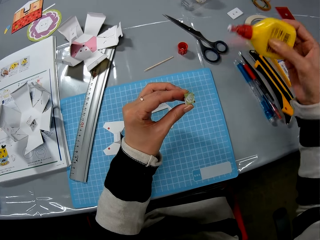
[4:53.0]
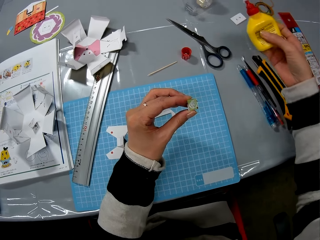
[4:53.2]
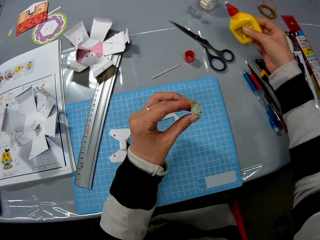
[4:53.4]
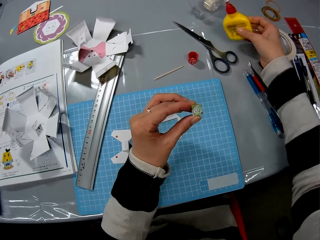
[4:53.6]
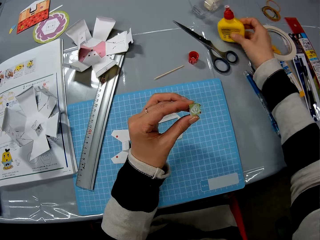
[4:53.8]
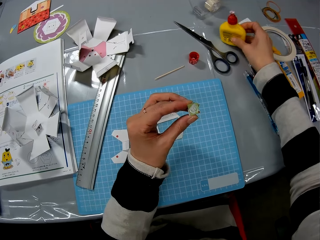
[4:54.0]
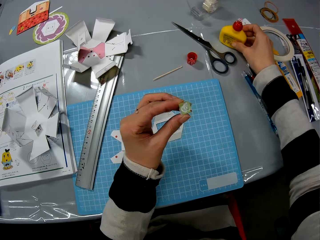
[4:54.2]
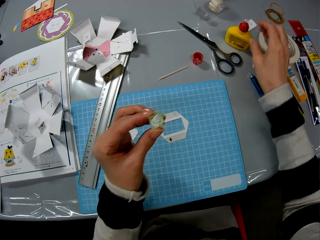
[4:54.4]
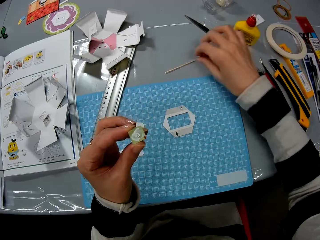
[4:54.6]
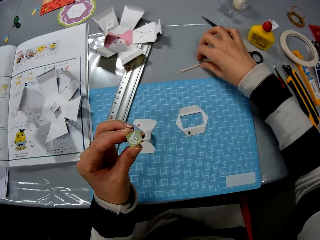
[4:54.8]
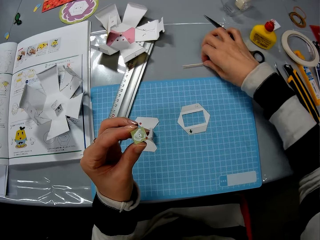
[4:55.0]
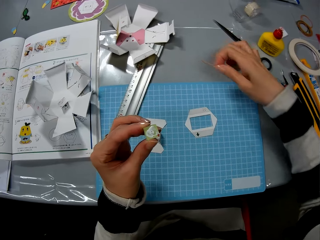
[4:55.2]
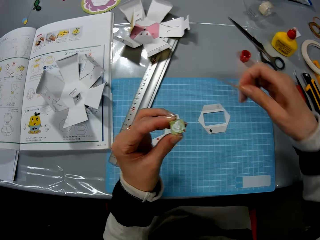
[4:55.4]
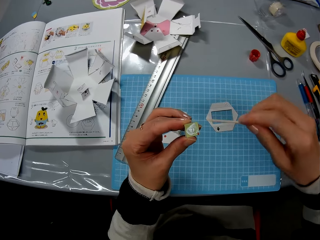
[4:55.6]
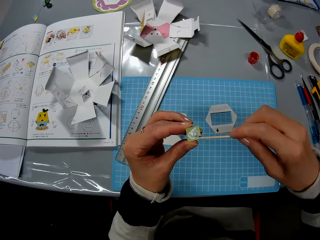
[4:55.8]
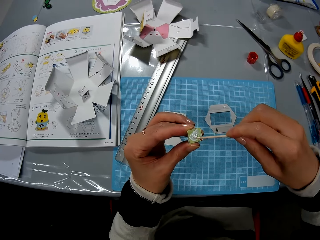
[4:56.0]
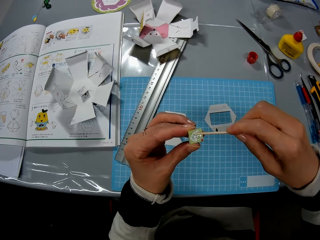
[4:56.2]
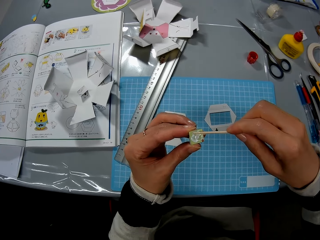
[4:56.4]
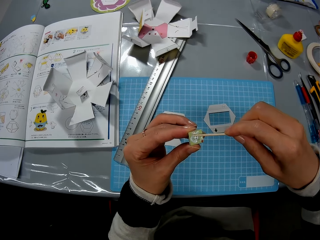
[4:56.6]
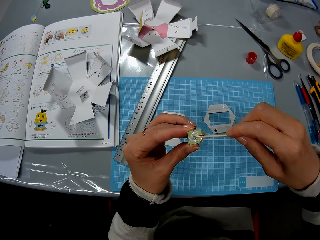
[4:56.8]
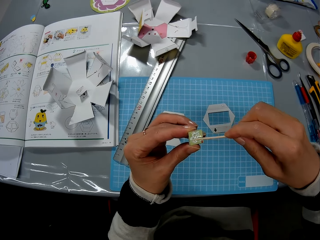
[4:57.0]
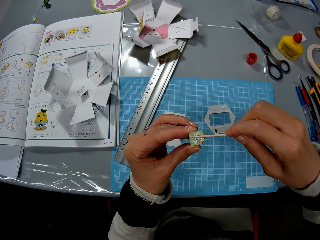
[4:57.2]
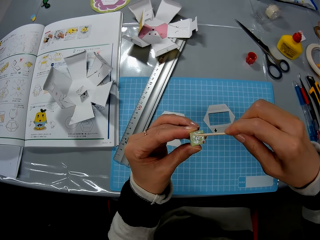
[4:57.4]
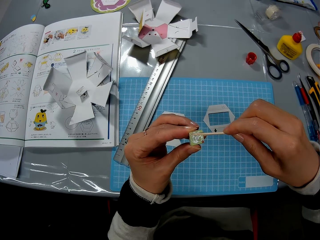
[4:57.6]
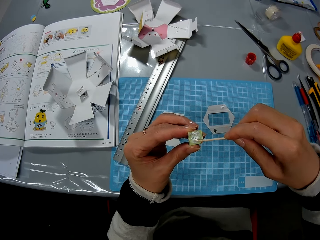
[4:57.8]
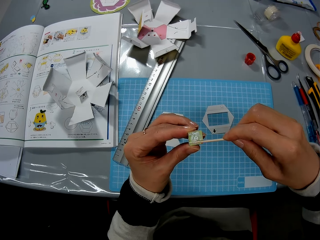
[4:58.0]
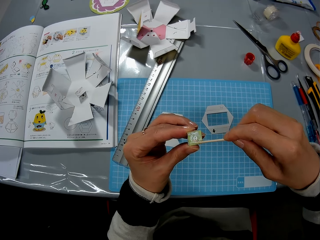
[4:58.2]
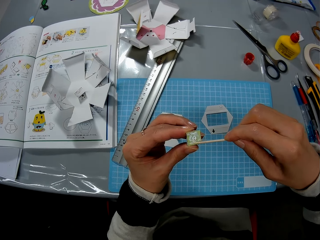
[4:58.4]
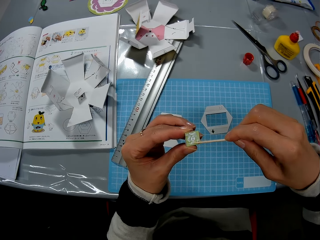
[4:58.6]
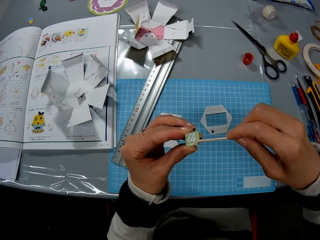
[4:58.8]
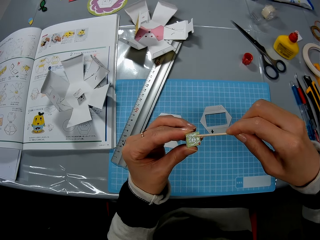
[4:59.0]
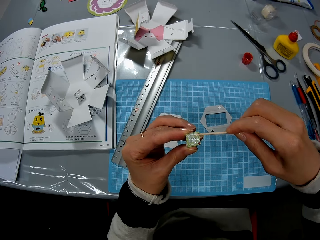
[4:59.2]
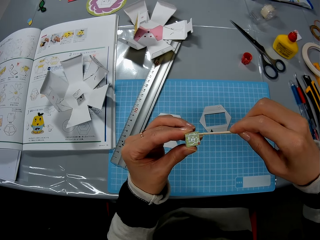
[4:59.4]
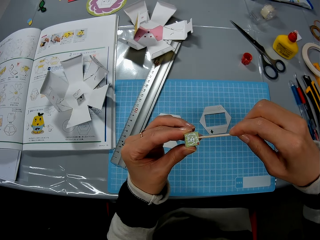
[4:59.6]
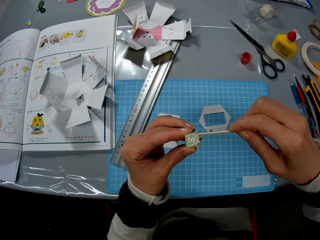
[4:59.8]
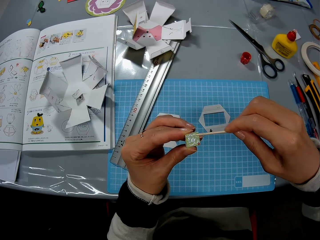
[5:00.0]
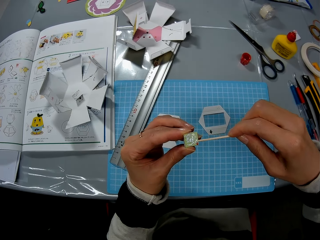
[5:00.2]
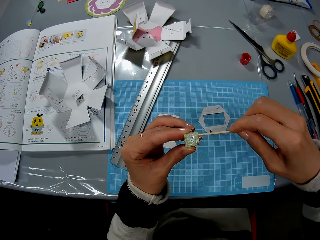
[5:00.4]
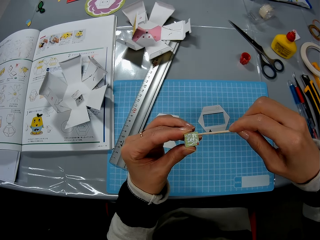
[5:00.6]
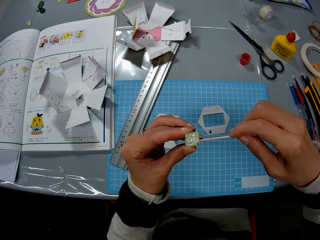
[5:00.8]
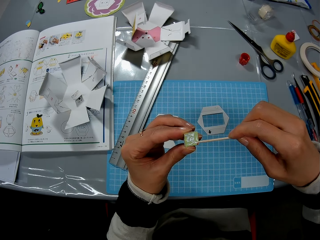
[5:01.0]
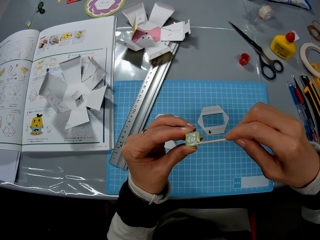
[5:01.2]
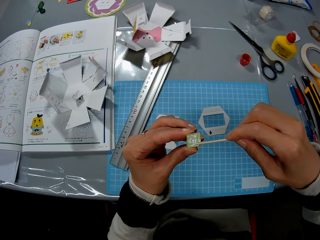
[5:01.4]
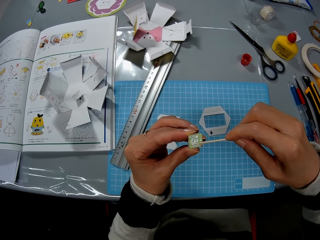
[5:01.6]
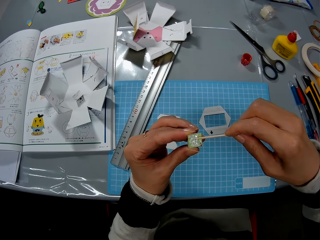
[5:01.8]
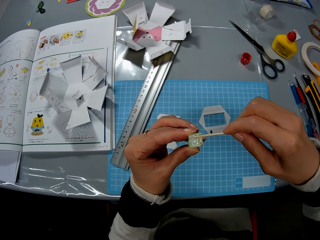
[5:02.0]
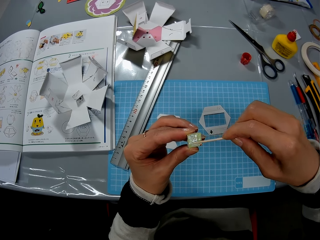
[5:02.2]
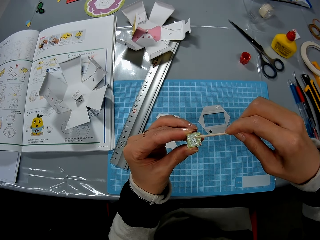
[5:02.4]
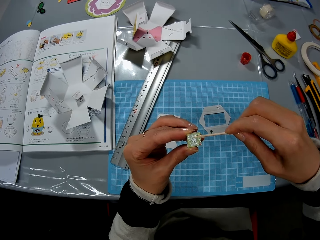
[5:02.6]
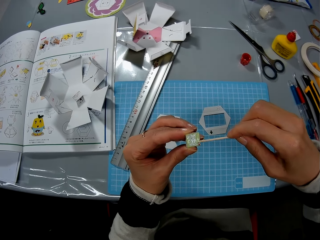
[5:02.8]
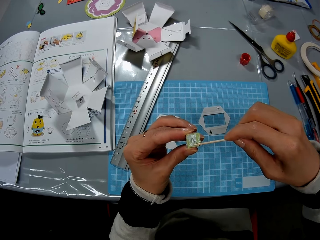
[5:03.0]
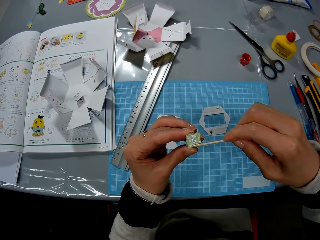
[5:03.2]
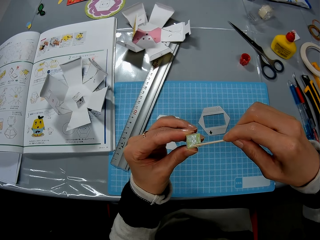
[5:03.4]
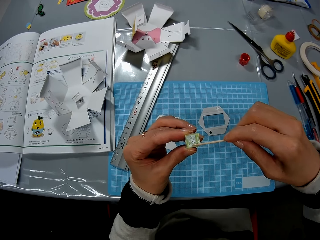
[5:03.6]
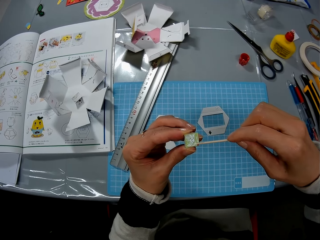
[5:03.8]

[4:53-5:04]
The camera wearer puts the super glue on the table. They pick the wood craft stick from the table. They use the stick to spread the glue on the paper.

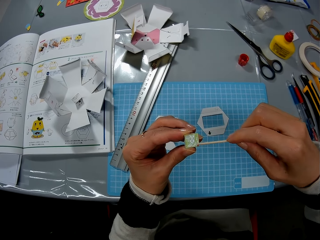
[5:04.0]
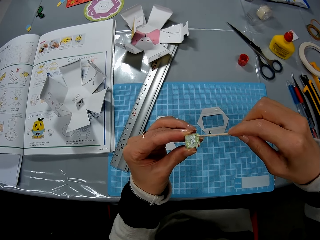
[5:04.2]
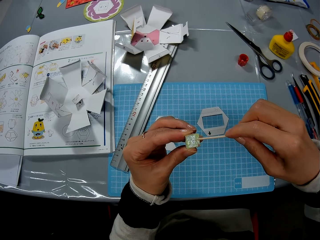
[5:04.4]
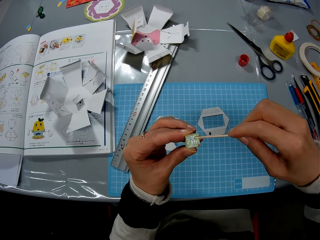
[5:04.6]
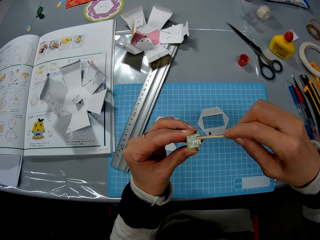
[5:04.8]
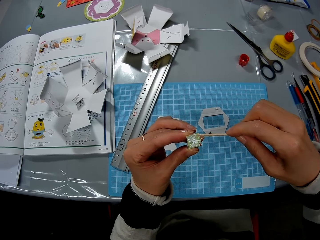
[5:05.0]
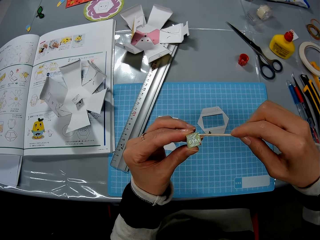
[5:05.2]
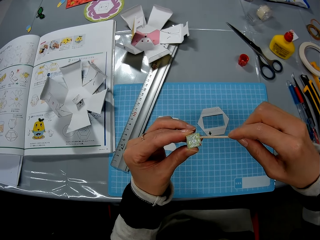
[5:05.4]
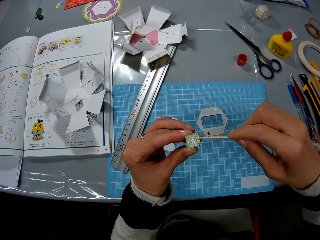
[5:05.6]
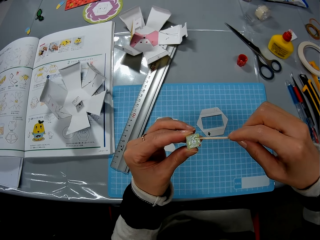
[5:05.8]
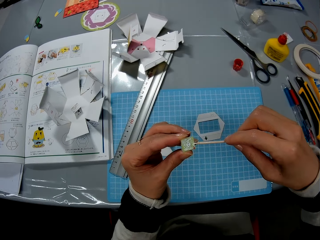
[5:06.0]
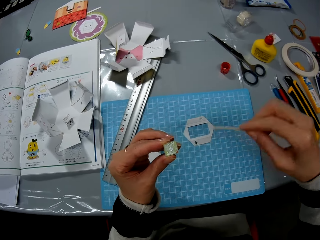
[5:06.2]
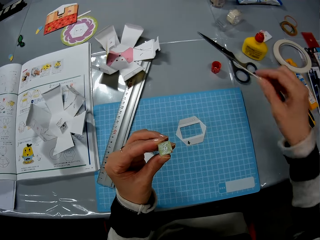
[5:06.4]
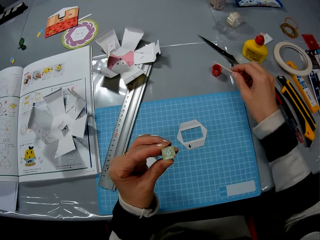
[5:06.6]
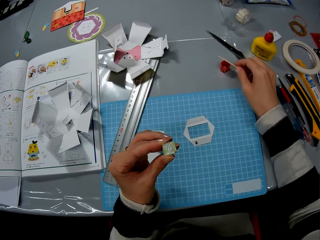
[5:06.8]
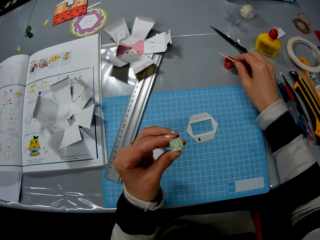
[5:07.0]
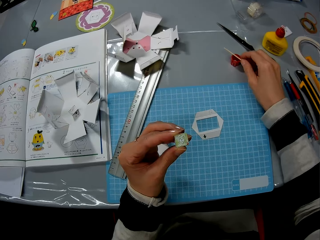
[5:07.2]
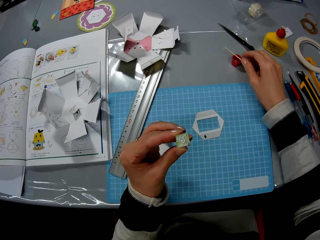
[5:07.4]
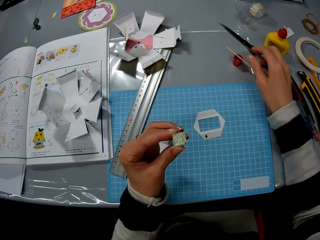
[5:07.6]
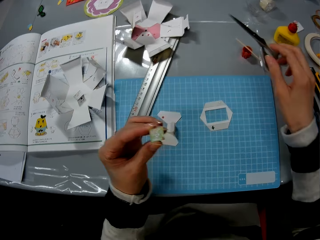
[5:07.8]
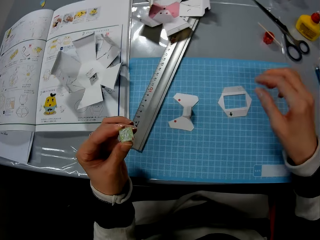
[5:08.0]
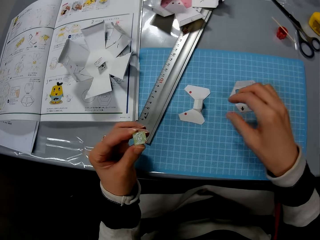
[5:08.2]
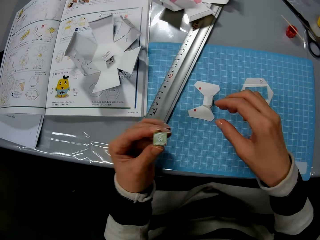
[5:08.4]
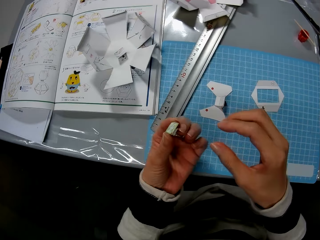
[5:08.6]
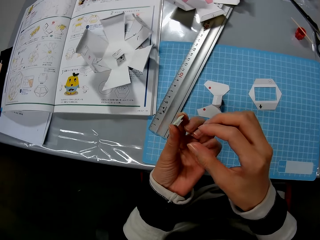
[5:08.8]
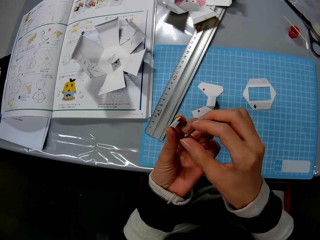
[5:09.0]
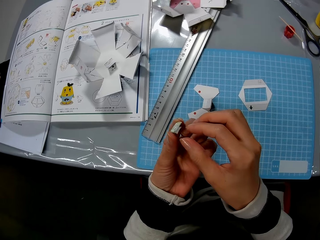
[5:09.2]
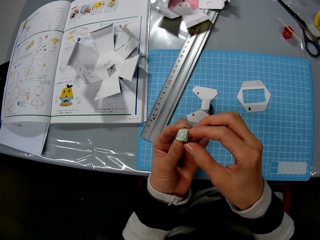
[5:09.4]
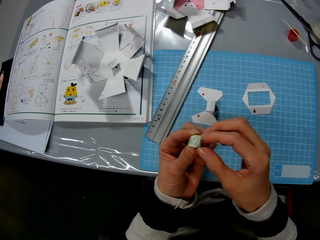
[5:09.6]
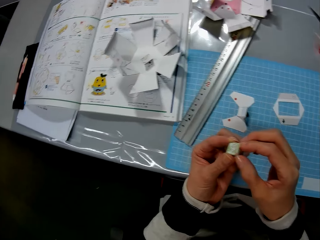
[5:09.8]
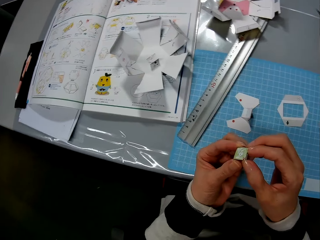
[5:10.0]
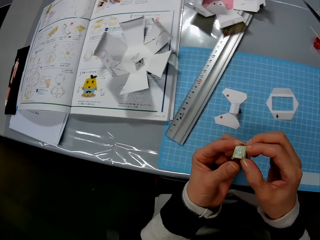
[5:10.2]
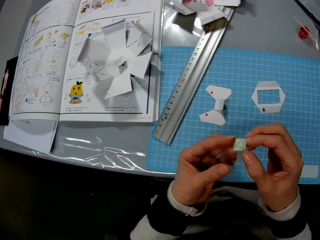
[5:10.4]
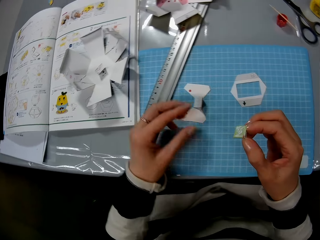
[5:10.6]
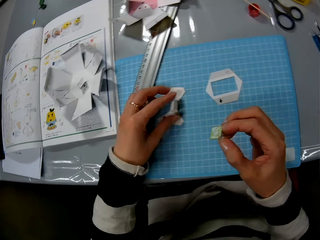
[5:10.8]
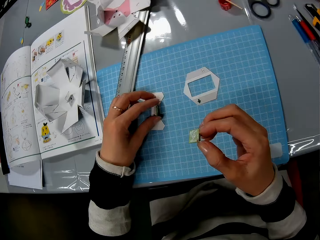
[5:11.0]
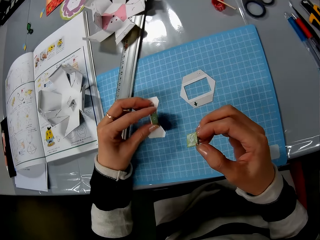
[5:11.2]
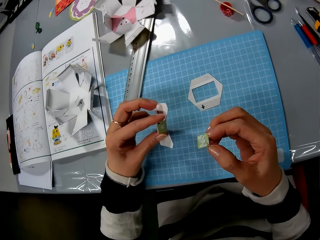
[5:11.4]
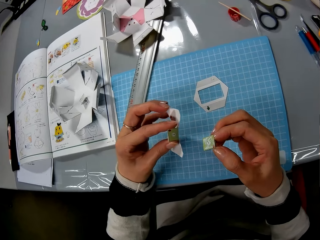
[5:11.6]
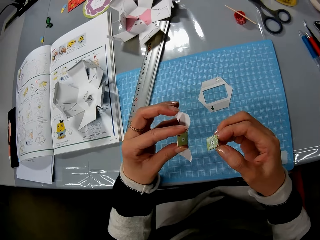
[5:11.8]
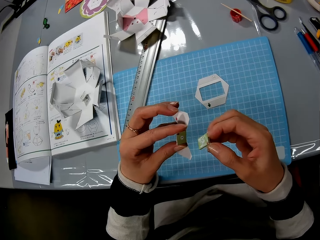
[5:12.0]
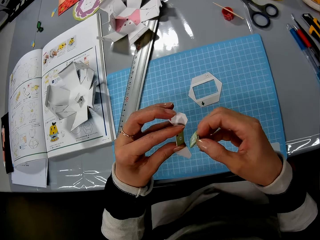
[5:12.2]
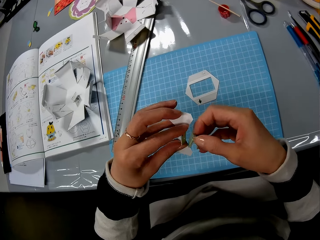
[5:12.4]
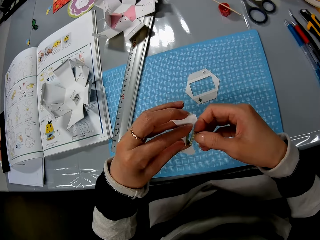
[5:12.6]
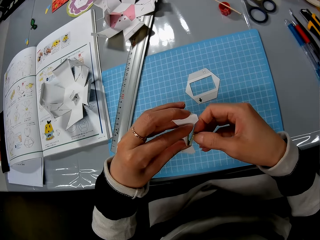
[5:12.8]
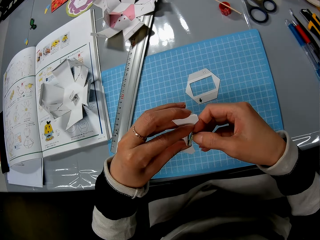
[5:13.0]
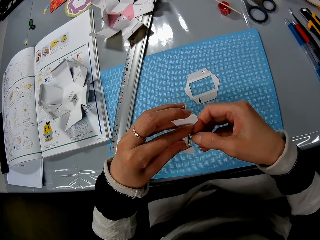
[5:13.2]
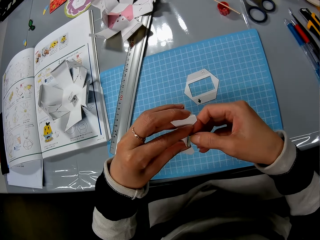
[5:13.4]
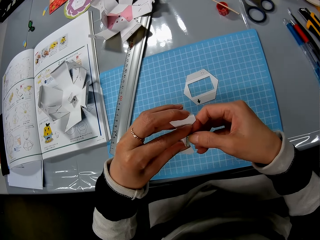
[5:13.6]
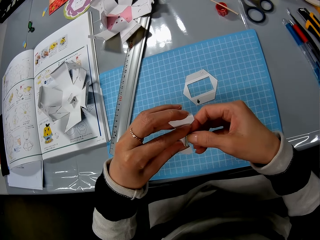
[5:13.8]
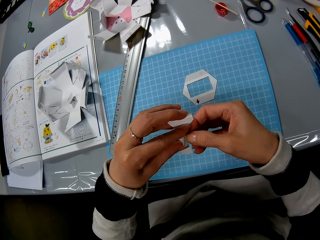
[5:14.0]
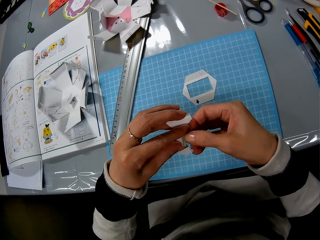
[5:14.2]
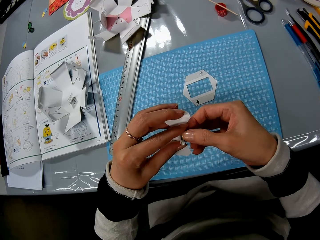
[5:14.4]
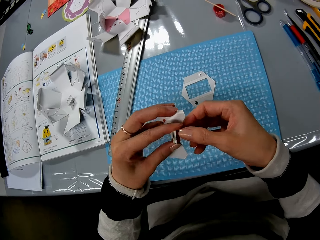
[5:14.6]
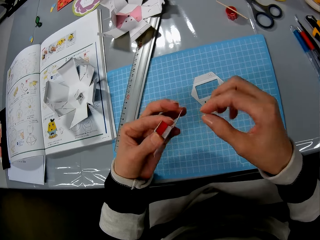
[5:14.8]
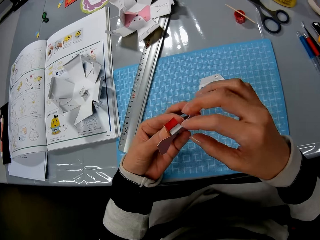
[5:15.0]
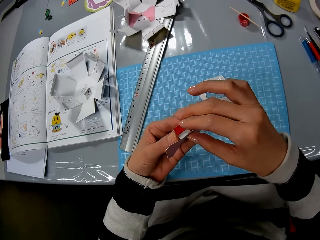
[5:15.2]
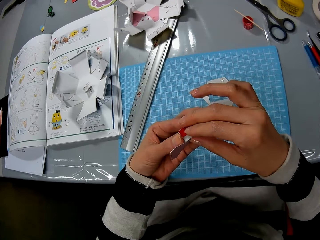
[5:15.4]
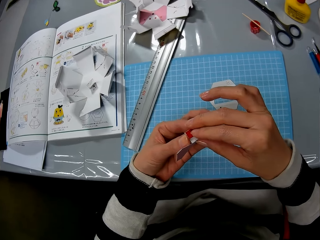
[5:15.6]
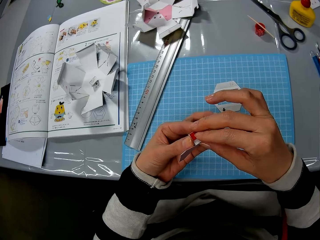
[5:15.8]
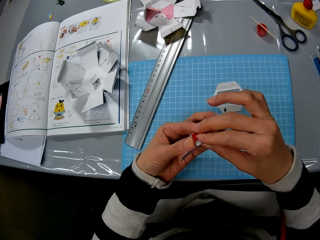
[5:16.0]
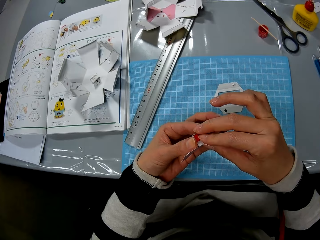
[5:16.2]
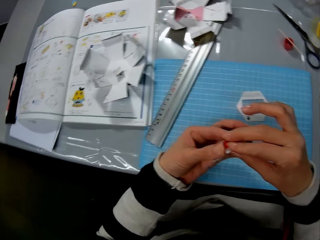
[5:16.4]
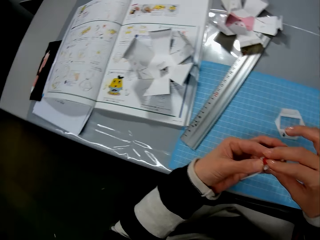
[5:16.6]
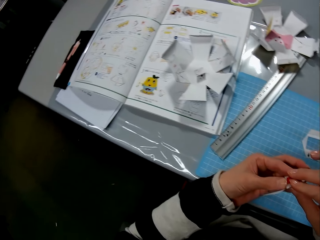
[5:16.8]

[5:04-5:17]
The camera wearer puts the wood craft stick on the lid. They hold the piece of decoration. They pick the other piece of decoration from the table. They glue the paper to another paper.
